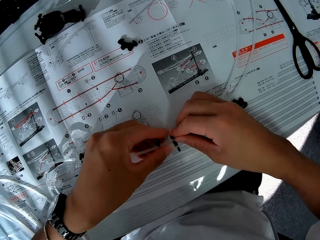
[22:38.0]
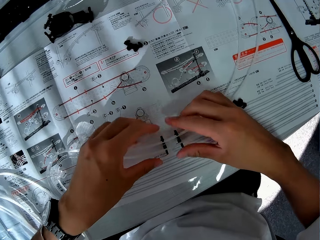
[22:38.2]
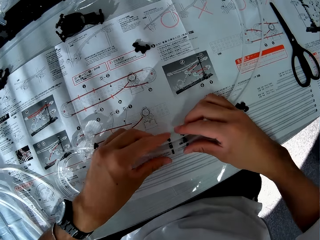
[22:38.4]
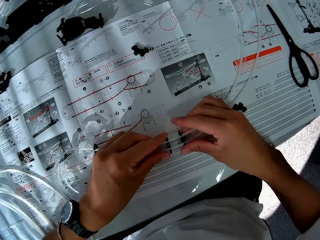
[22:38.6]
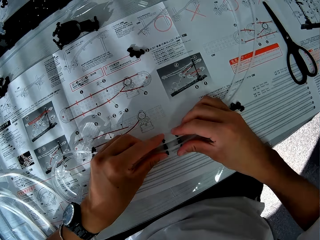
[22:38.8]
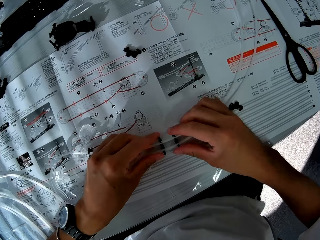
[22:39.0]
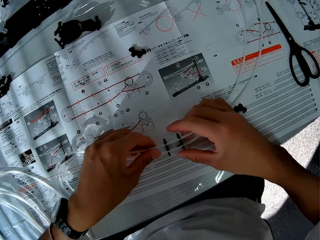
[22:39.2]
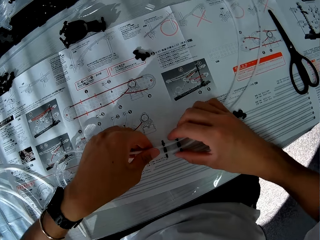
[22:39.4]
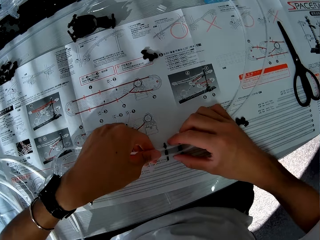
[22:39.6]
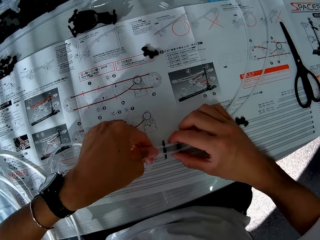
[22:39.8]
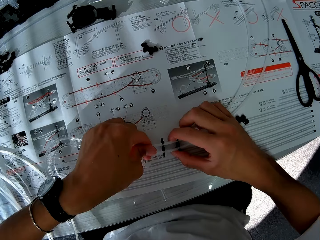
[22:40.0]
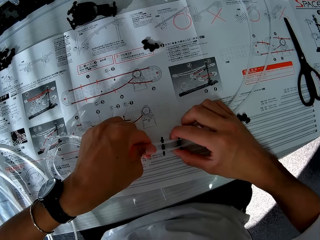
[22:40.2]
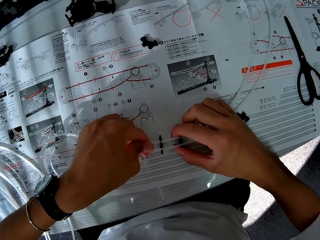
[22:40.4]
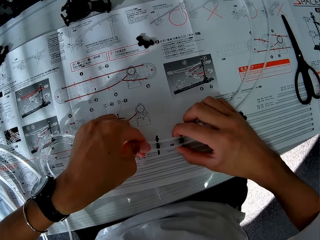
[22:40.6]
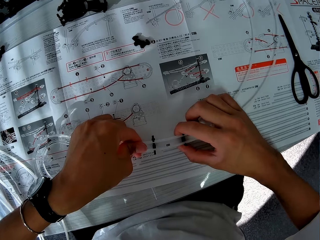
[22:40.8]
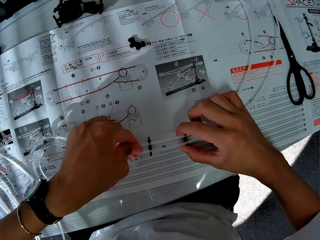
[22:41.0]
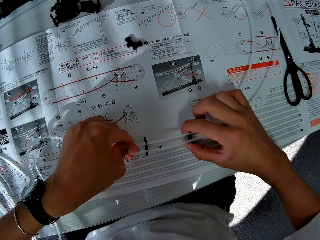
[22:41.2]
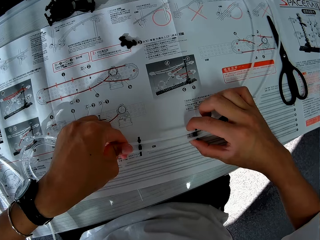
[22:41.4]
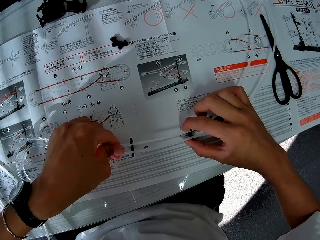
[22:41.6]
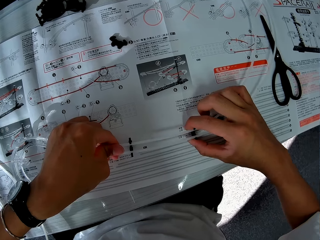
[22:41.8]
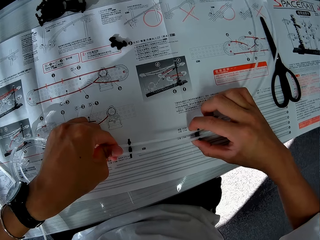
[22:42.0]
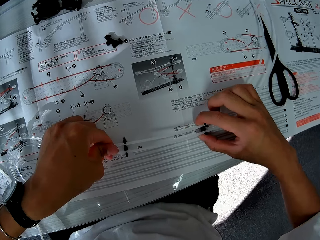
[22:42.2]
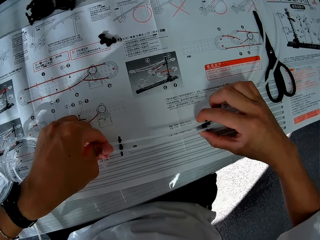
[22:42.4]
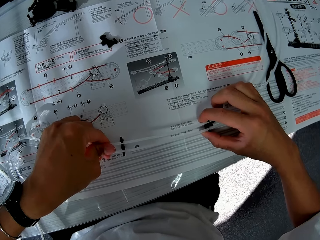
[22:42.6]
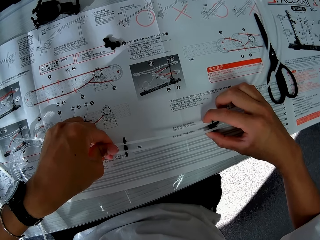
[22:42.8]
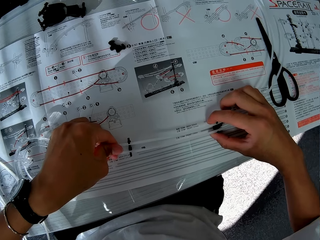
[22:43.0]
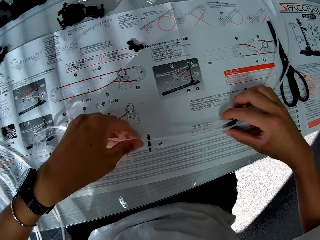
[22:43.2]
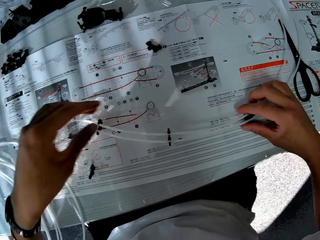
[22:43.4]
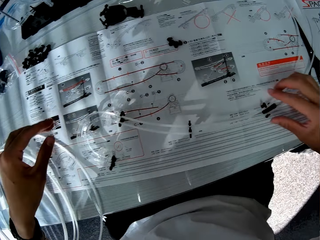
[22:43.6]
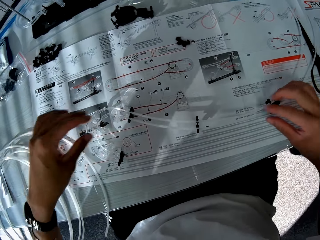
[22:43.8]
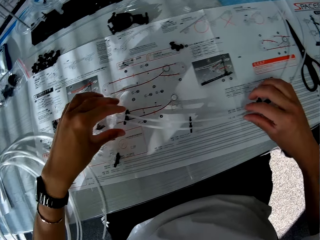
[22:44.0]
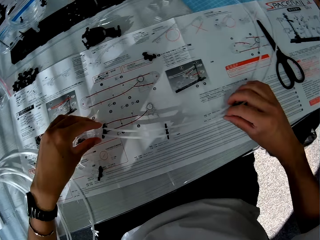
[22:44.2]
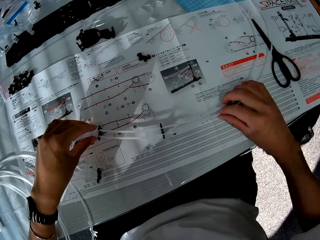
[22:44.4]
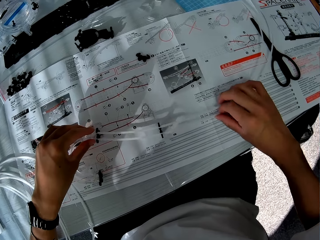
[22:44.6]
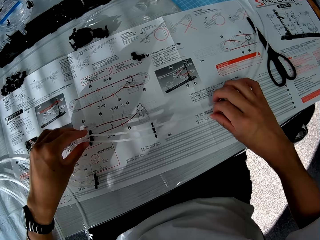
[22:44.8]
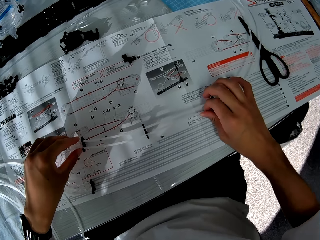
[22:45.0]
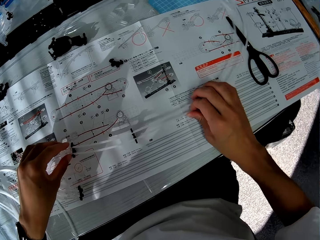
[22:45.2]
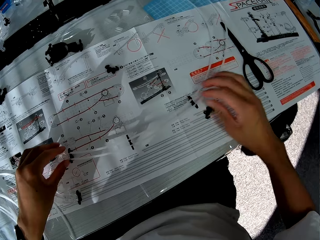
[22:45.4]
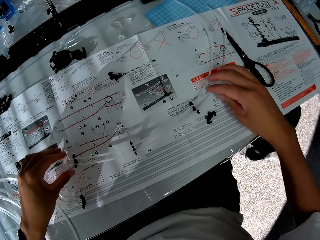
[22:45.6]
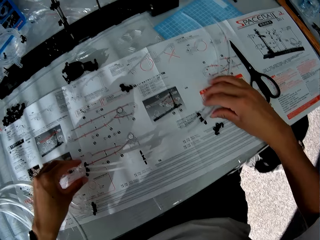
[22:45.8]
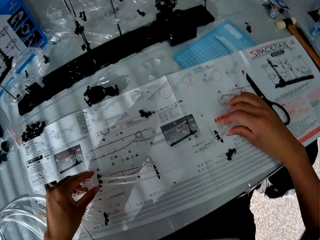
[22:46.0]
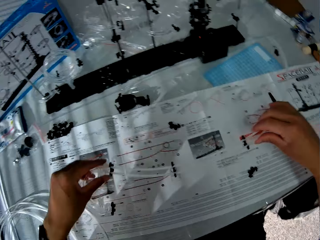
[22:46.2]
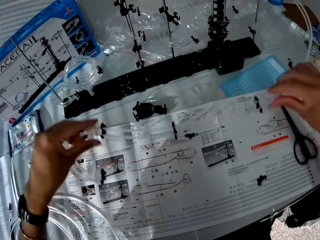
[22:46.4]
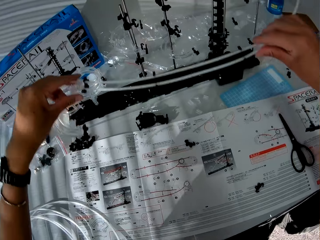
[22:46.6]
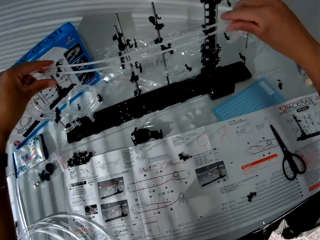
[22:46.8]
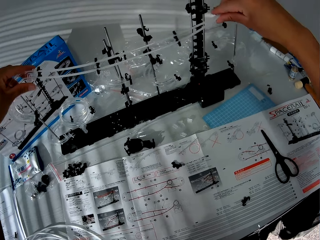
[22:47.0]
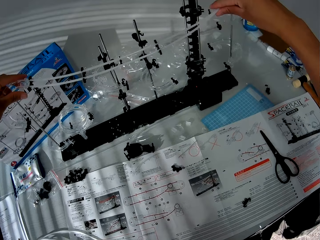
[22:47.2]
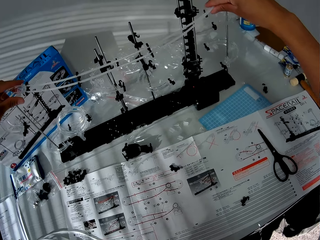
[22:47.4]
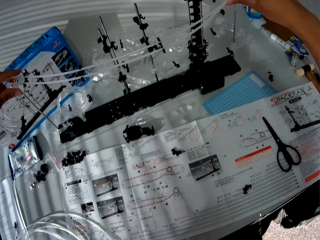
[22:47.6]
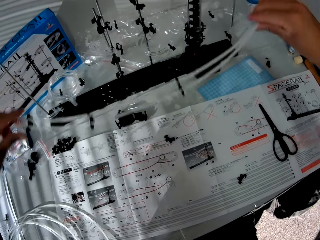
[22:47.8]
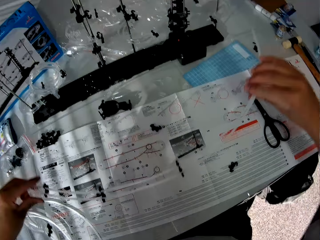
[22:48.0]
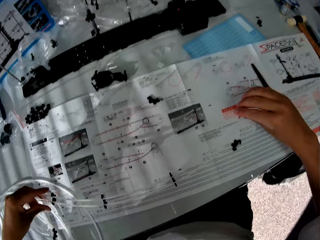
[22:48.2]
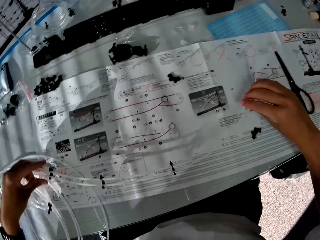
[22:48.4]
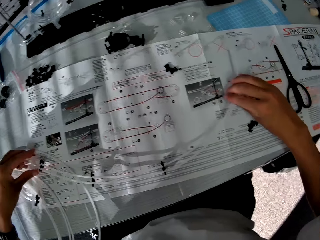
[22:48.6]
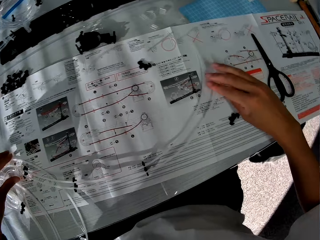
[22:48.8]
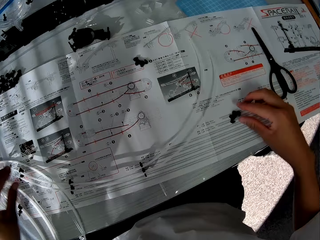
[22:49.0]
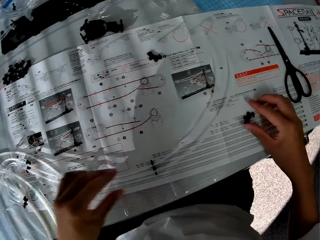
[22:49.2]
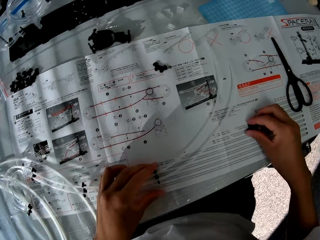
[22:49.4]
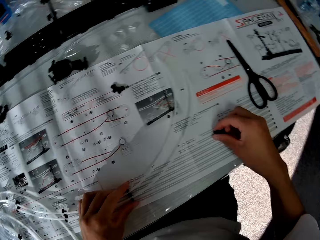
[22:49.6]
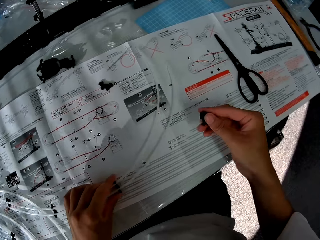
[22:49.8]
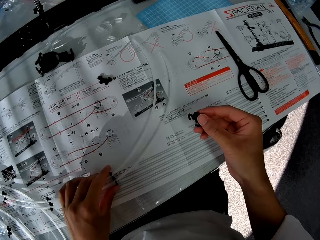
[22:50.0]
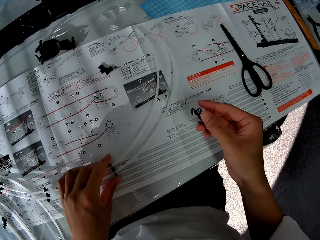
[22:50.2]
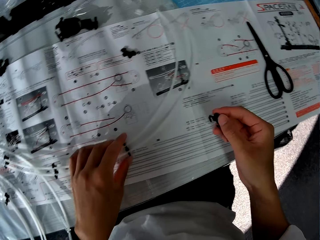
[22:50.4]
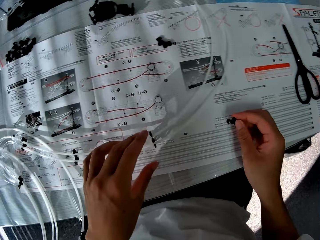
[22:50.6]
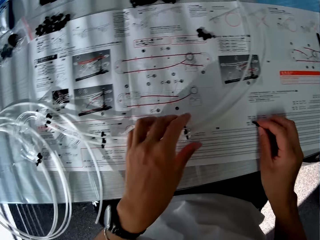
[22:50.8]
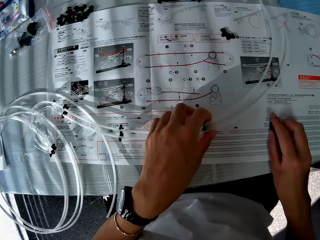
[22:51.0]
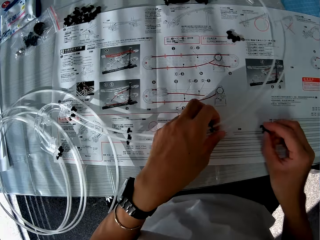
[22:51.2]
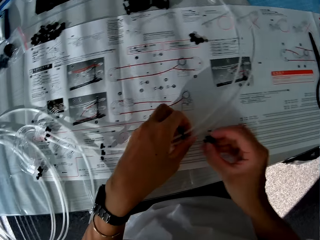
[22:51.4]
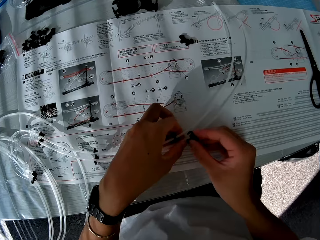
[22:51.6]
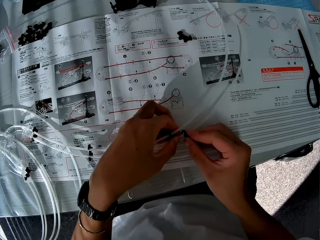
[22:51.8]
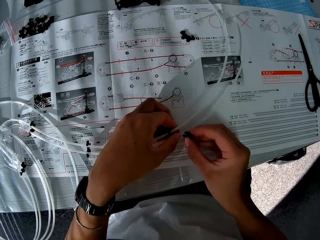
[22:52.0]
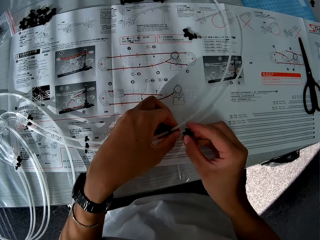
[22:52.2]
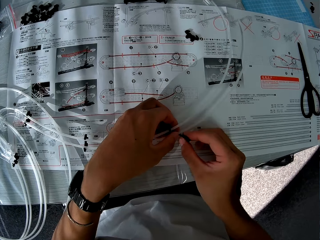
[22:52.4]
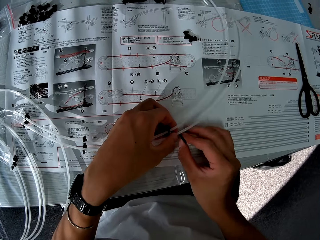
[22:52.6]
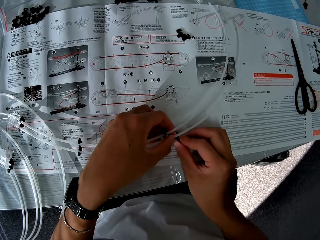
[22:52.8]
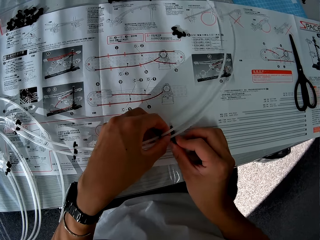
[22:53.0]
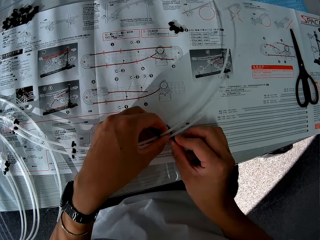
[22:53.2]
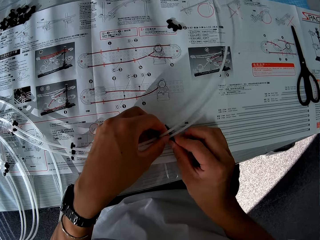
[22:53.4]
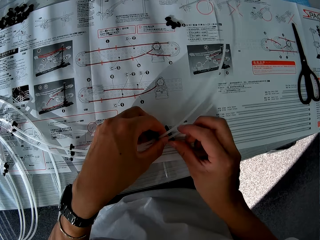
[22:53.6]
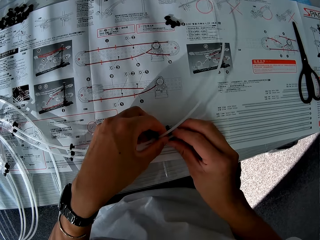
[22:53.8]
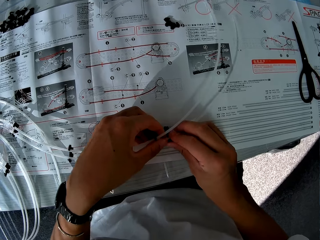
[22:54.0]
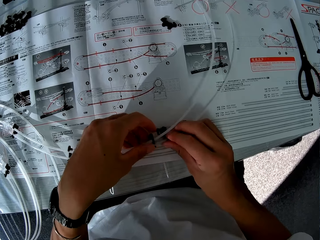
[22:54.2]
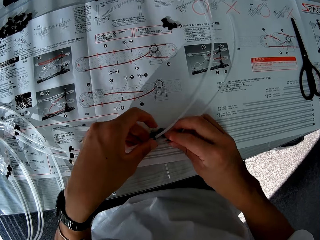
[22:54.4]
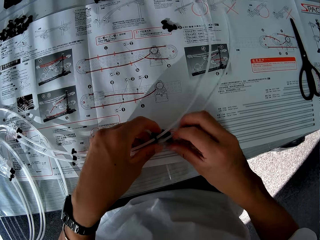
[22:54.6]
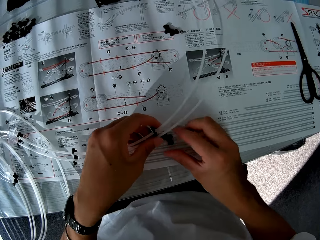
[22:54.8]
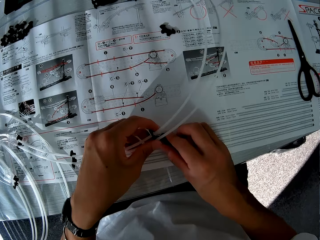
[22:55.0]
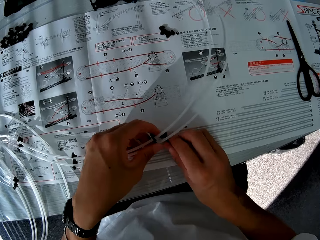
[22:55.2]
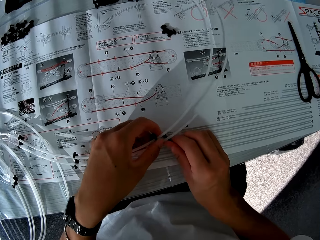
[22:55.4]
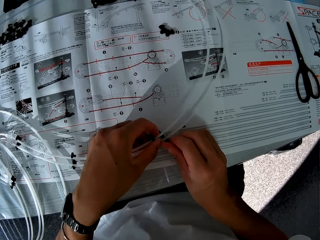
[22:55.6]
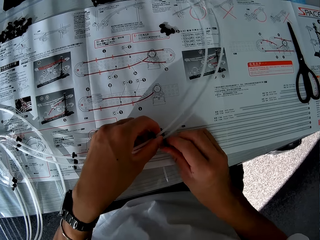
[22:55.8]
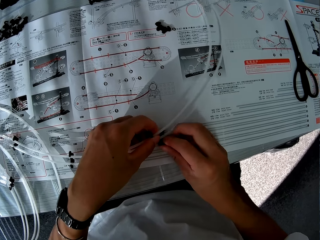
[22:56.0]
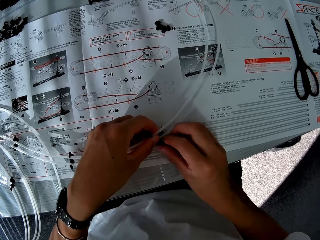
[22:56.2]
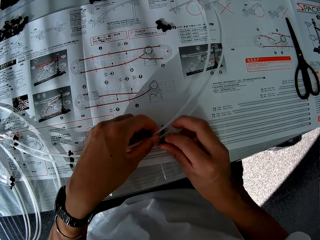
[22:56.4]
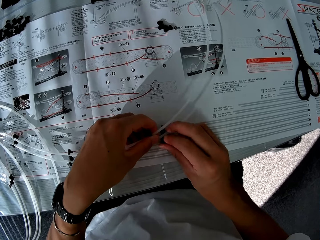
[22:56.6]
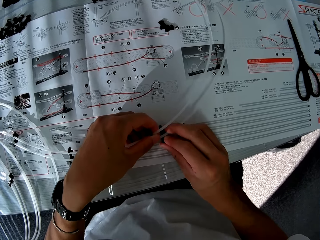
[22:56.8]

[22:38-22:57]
The camera wearer adjusts the arm. They drop parts of the space rail. They straighten the rail. They place the rail on the rail stand, on the shafts. They return the rail to the table. They pick up a rail holder from the table. They fix the rail holder on the rails.

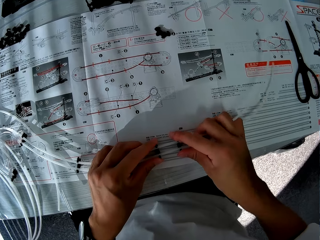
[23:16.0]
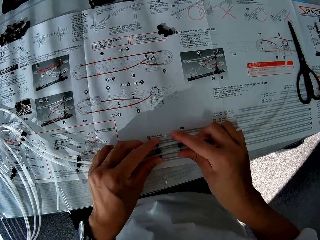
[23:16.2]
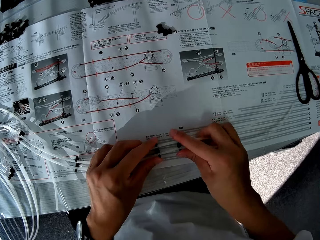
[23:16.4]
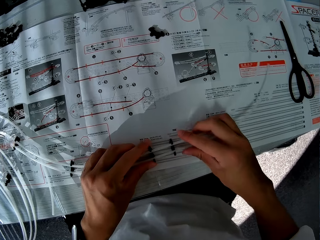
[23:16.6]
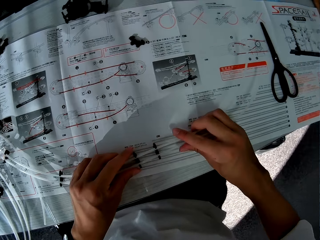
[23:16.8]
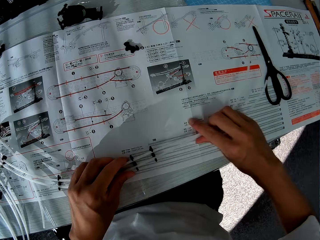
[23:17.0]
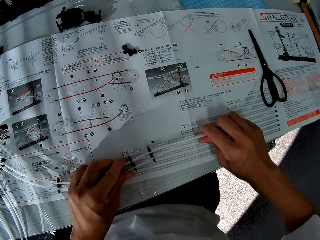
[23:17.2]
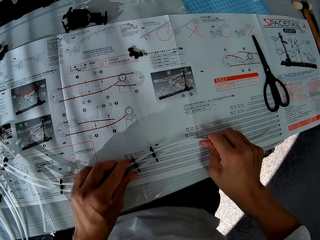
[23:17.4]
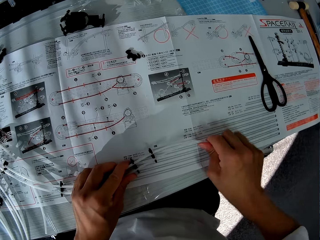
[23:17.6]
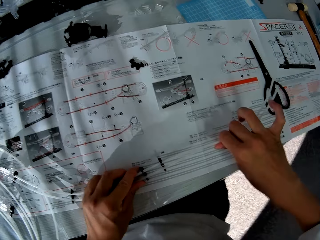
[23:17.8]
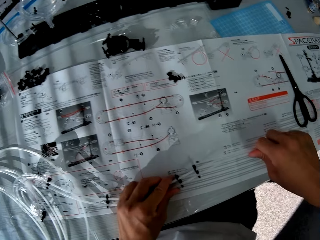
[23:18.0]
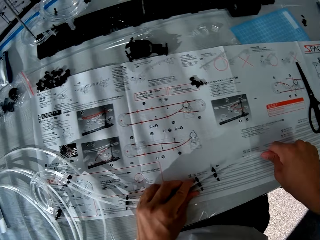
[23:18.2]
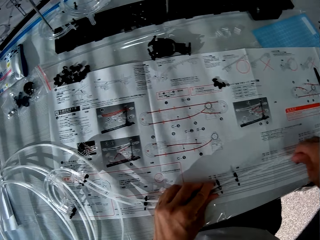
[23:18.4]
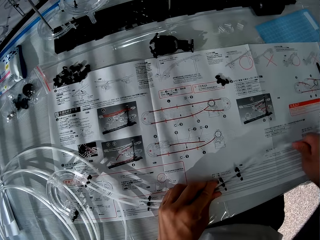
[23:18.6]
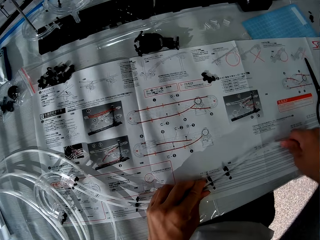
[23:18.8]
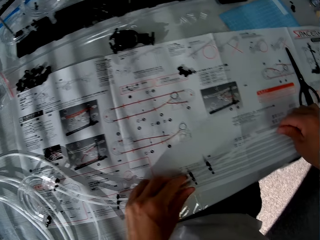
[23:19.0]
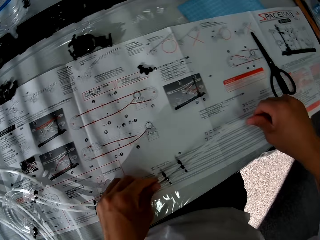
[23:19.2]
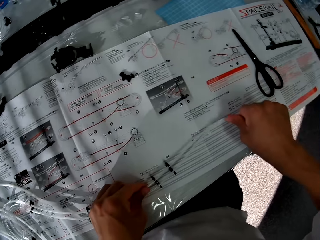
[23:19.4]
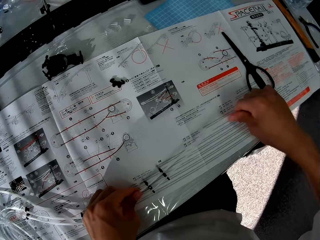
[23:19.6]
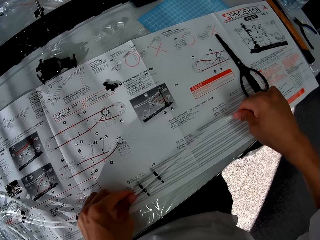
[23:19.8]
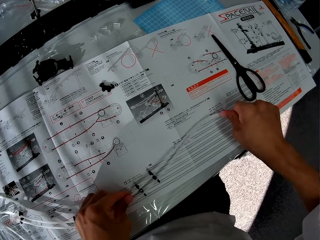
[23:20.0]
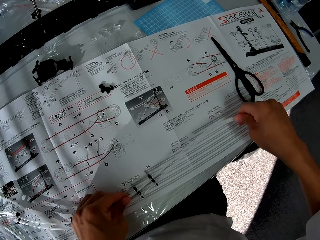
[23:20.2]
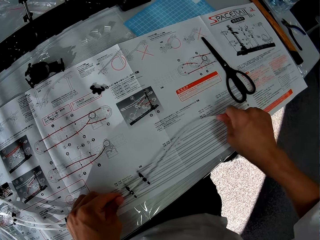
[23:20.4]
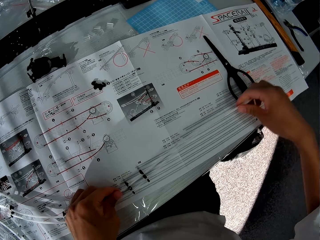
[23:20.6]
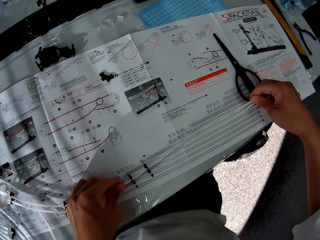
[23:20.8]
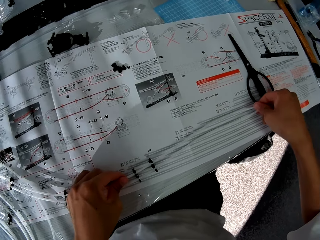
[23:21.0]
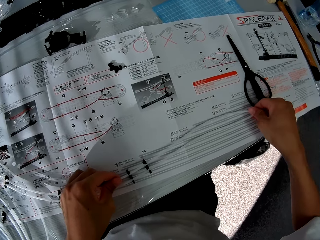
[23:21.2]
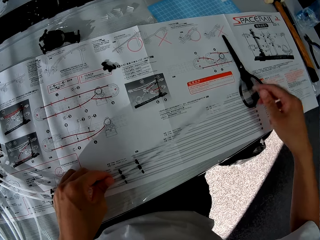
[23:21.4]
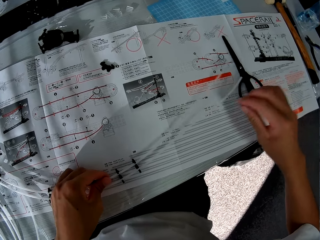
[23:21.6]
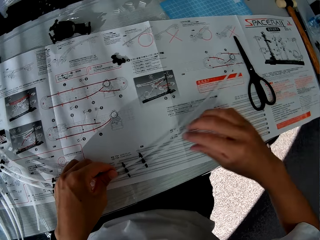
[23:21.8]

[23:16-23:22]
The camera wearer bends the rails. They straighten the rail.
